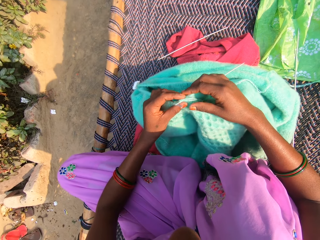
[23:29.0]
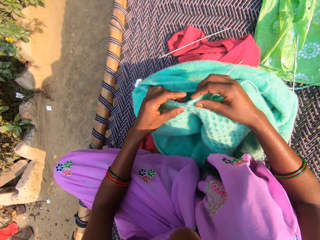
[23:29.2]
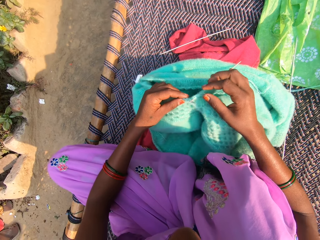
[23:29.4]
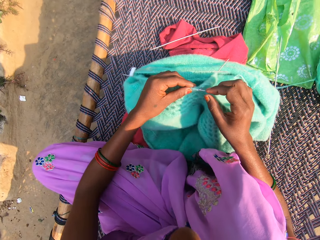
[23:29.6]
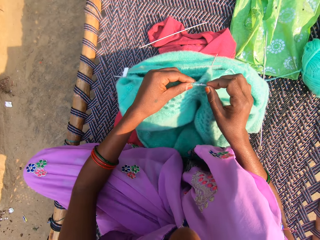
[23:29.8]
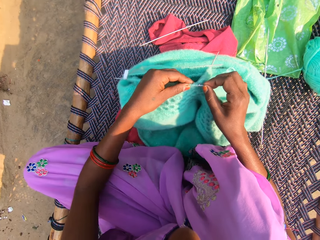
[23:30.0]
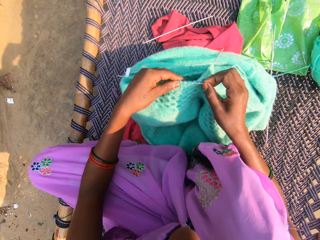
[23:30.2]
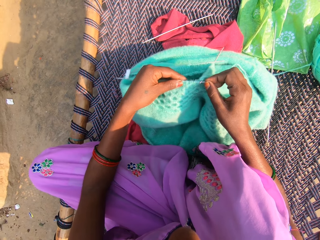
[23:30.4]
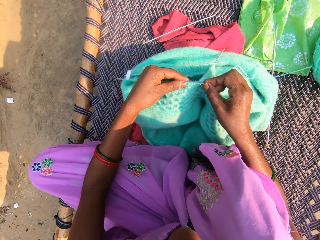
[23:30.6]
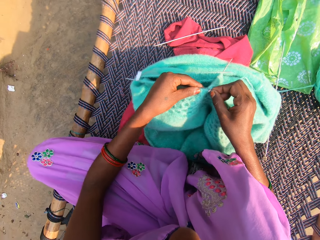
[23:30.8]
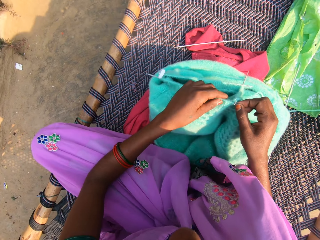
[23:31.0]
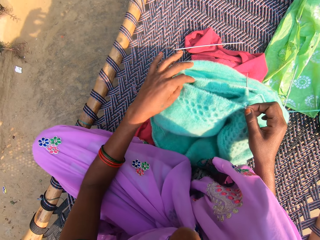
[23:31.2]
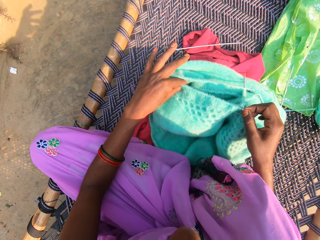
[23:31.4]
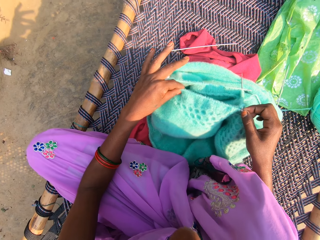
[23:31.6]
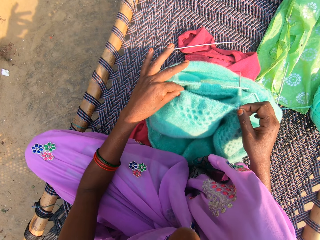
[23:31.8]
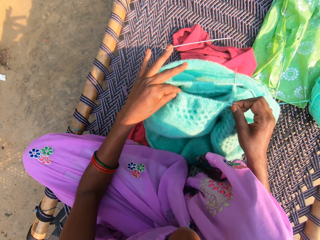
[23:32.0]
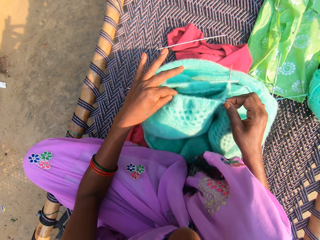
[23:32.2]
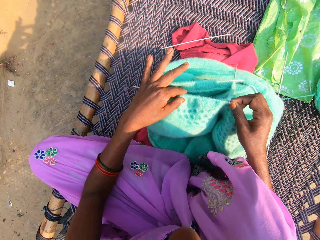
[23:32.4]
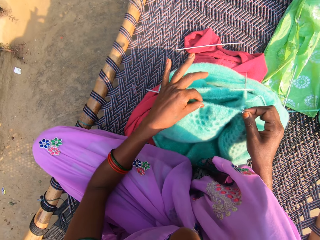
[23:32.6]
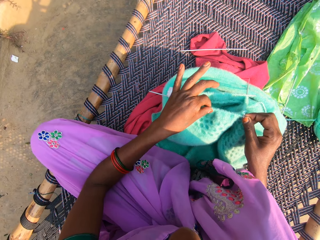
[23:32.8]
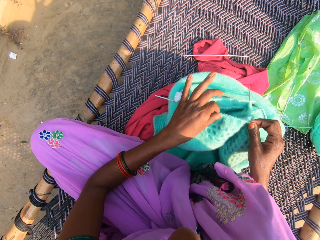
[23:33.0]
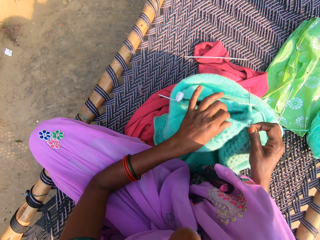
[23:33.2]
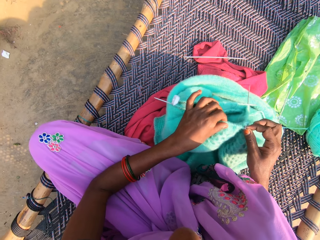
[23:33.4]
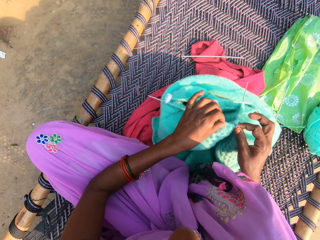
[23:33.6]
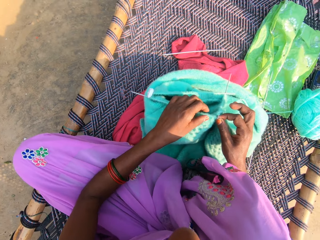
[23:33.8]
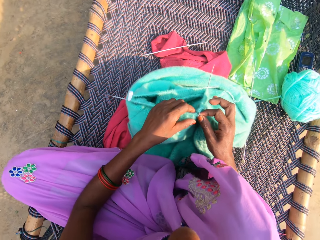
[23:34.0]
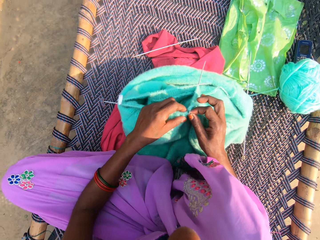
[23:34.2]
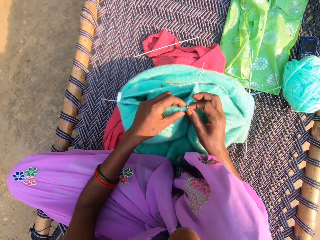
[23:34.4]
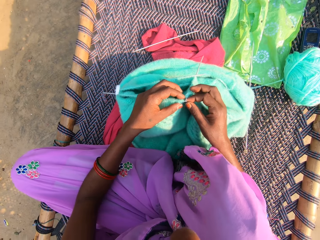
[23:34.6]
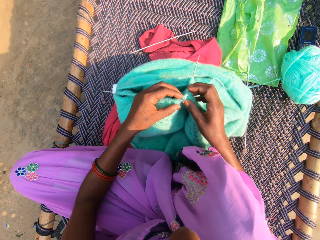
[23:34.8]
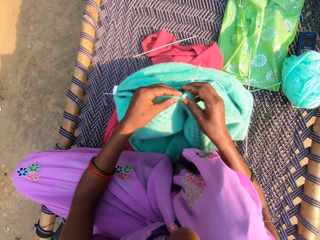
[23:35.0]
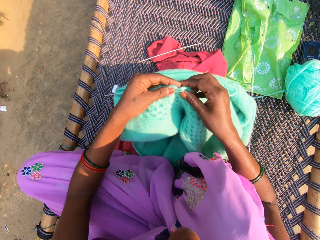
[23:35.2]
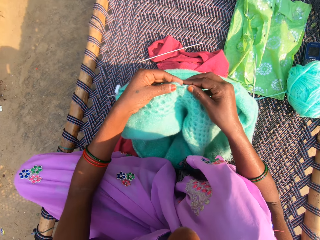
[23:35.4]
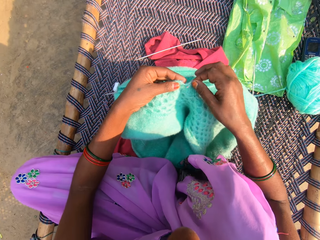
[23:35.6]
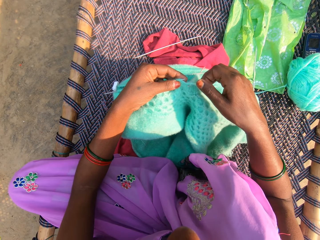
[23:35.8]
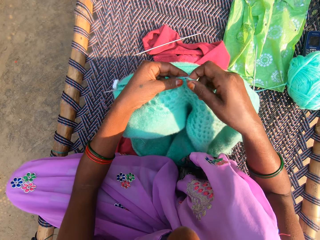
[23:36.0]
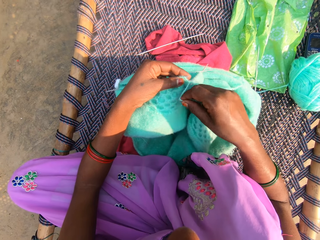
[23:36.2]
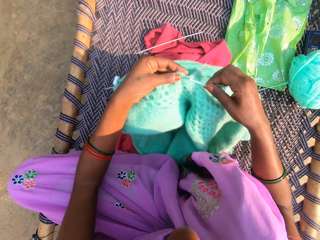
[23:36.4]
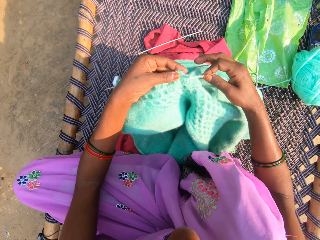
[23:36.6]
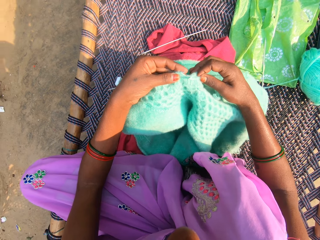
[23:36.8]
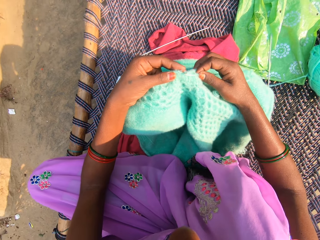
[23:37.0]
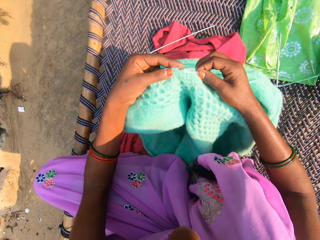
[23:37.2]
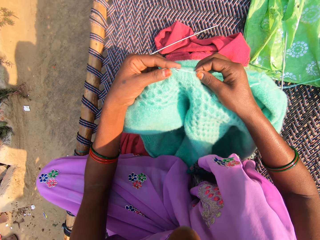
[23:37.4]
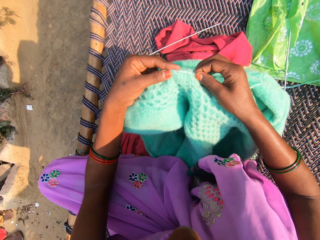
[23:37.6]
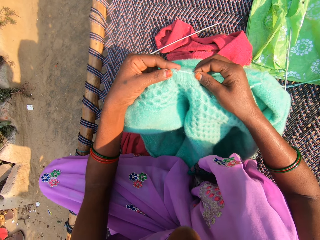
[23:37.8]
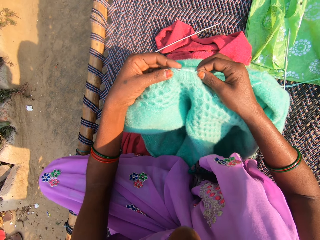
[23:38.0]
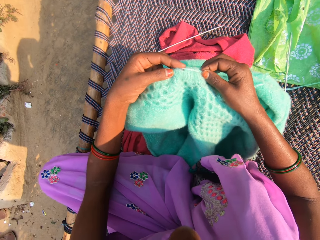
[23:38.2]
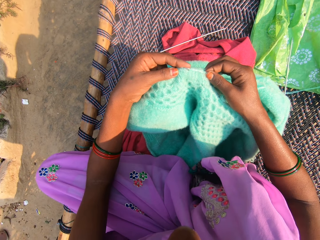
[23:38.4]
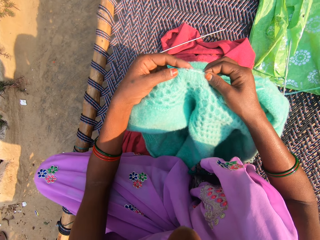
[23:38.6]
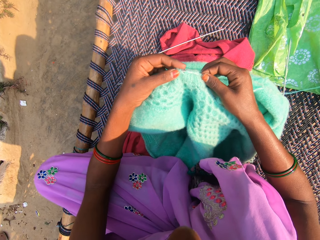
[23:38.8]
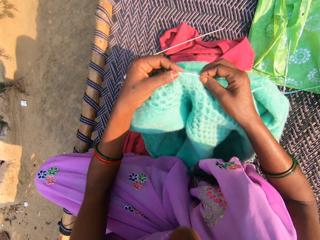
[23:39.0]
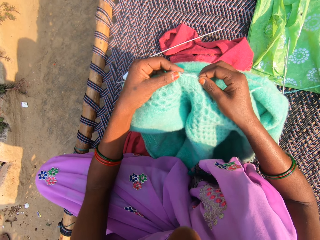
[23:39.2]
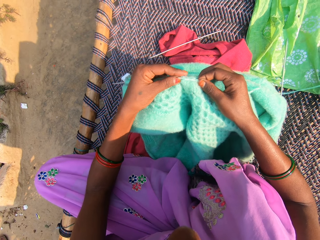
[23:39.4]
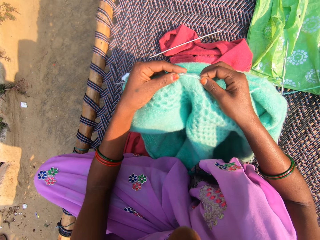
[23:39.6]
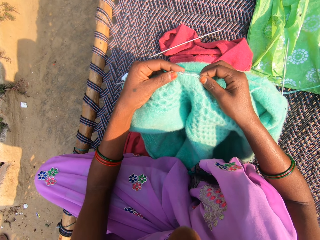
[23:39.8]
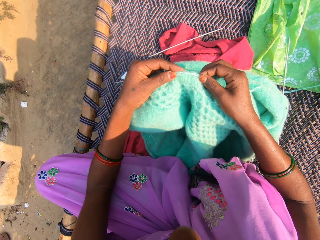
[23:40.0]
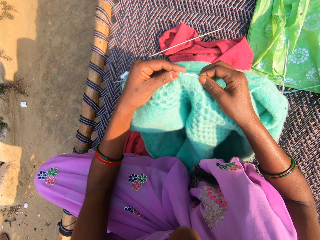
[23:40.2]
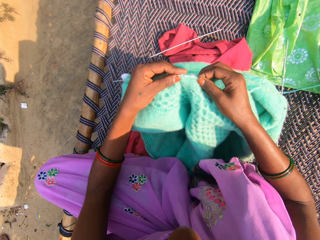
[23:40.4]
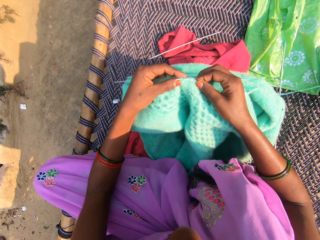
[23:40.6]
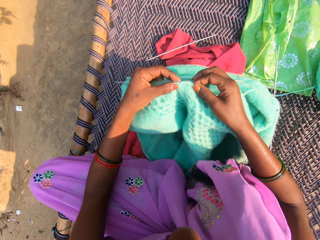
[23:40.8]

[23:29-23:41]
The camera wearer knits the fabric with the knitting needle.

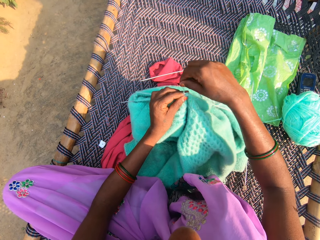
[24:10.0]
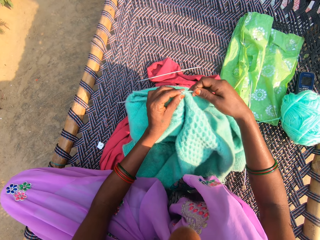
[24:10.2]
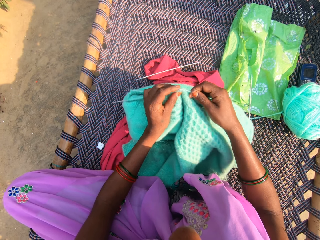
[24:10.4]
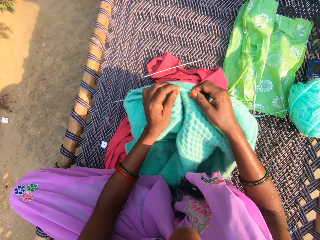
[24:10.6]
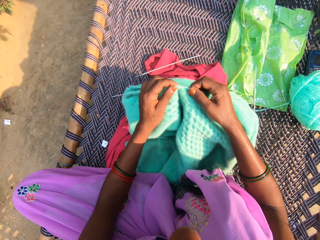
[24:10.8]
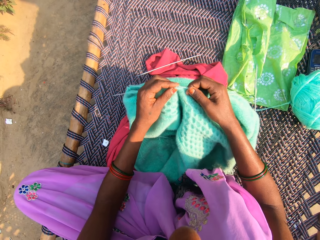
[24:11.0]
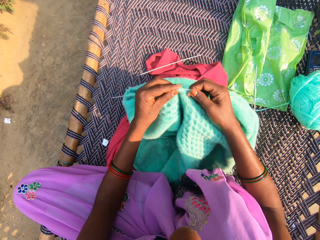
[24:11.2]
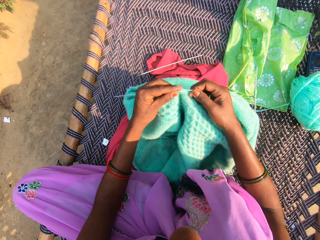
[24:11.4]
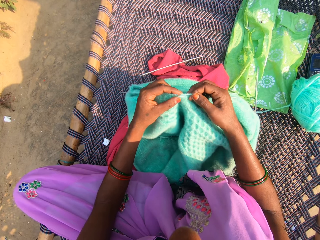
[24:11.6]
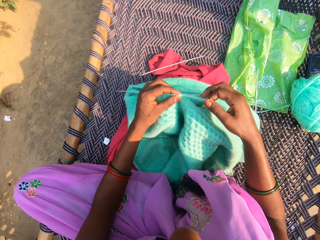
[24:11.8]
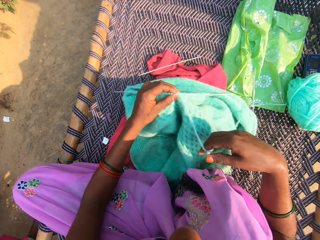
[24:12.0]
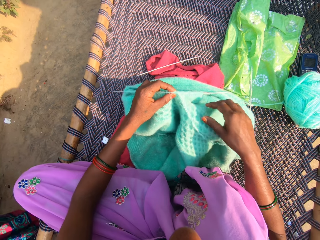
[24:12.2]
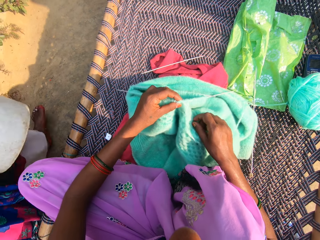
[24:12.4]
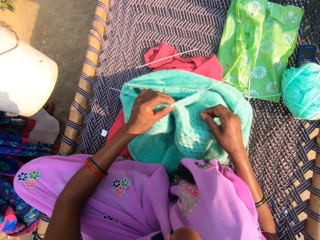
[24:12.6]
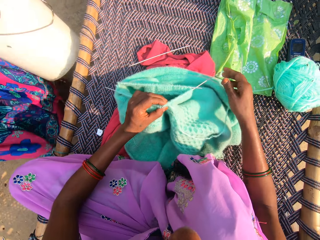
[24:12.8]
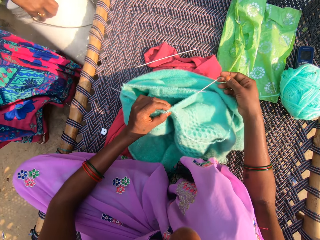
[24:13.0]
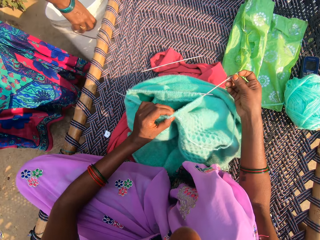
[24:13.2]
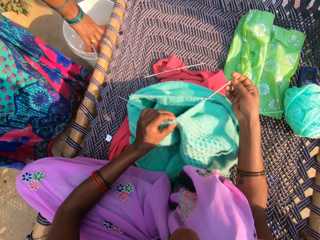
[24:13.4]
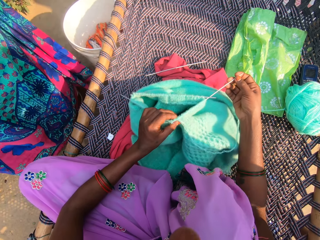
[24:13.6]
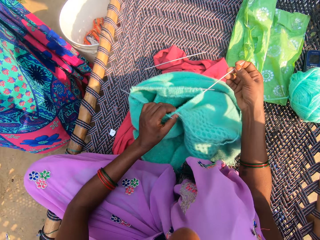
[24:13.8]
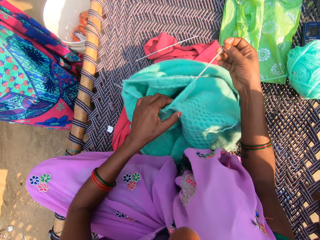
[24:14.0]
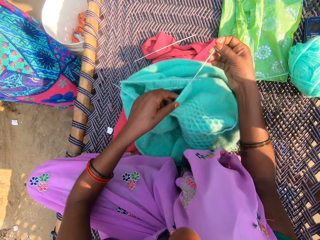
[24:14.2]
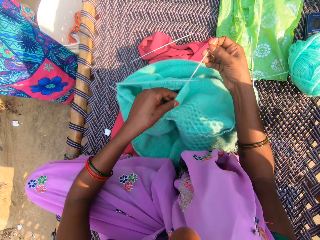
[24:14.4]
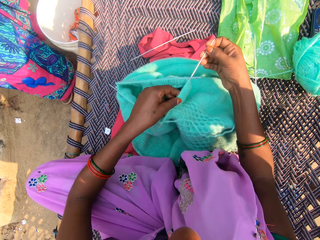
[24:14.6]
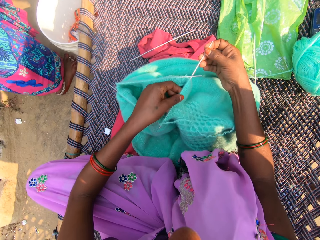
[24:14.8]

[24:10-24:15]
A woman moves towards the camera wearer with a bucket in her hands. A boy moves closer to the camera wearer. The woman drops the bucket on the floor with her hands.

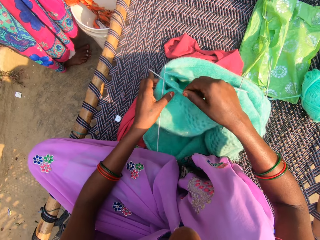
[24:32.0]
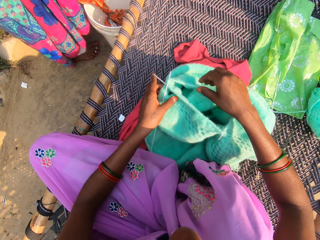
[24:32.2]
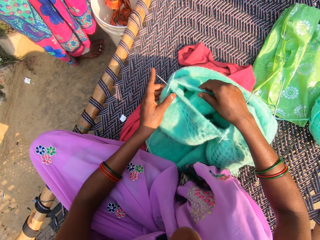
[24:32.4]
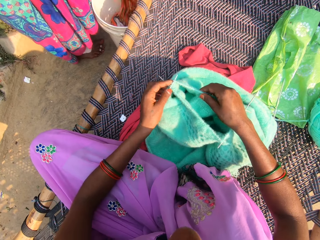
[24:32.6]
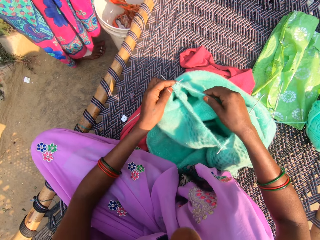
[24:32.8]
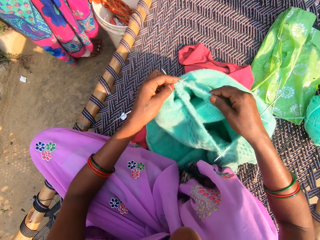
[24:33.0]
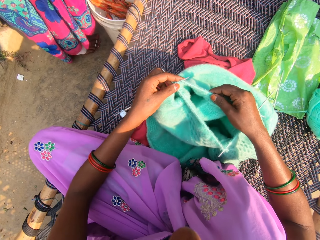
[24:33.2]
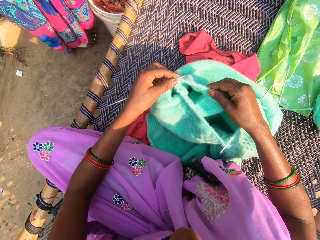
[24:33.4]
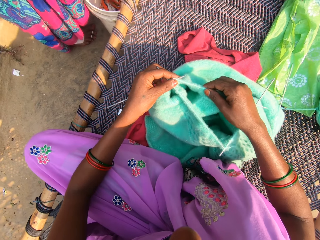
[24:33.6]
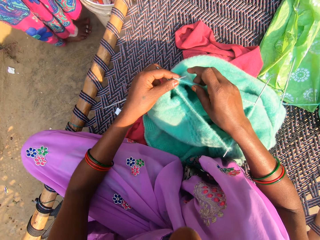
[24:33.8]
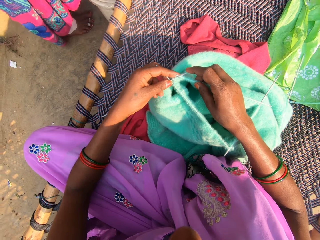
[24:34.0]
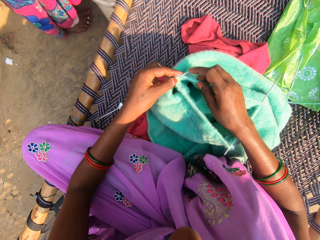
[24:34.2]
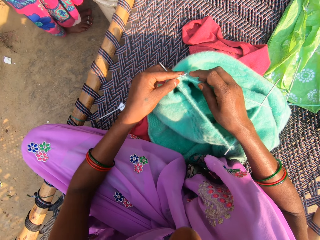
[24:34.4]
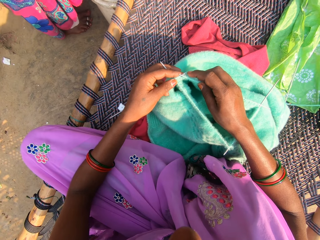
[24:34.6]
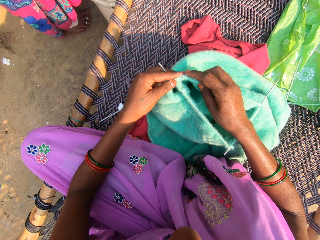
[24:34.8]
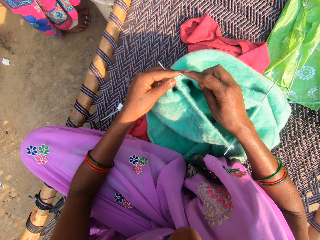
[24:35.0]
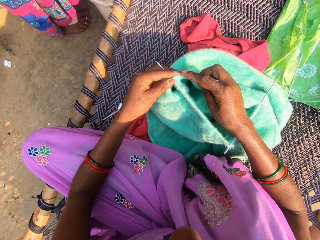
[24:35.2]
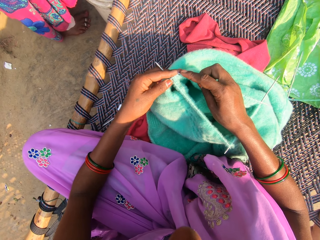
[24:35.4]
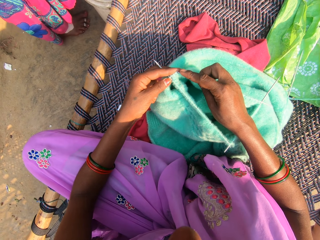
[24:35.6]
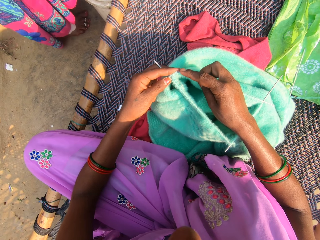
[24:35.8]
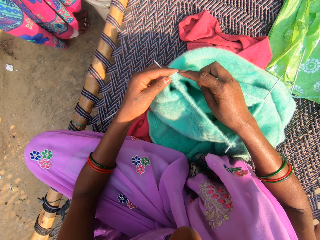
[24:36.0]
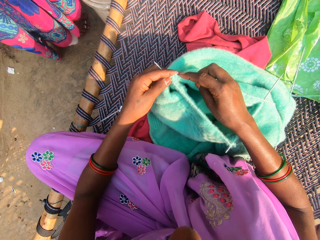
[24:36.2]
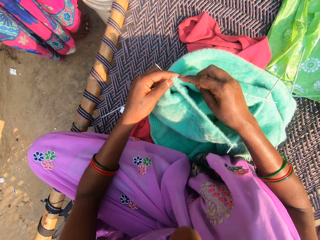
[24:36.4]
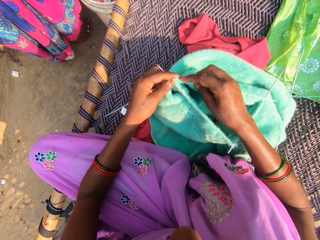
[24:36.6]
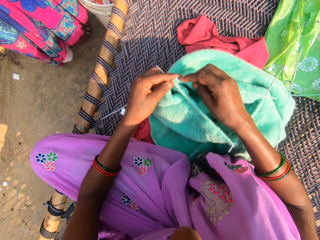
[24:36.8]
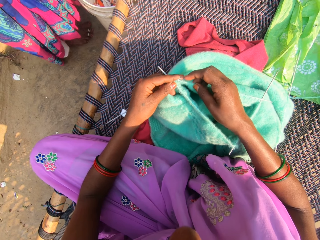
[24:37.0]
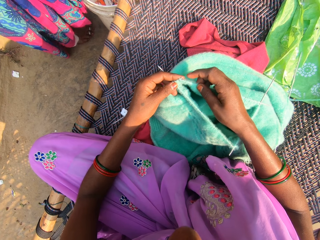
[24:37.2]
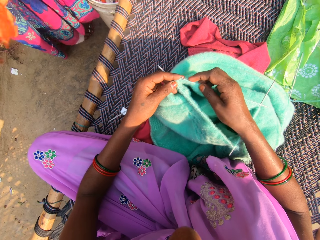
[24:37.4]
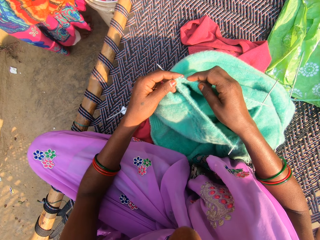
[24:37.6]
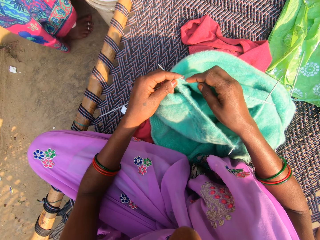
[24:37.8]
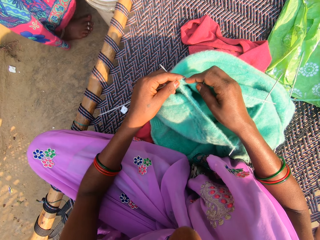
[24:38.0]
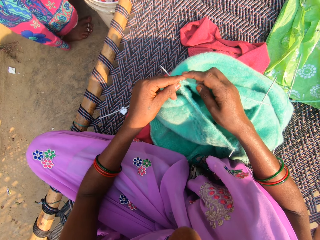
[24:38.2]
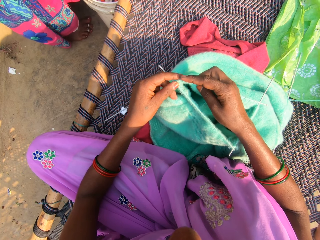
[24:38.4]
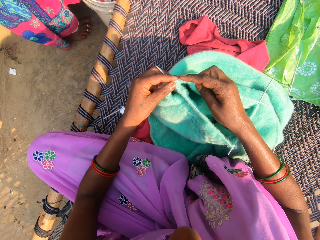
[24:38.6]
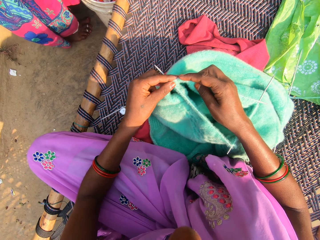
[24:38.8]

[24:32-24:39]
The camera wearer adjusts the fabric with her hands. She knits the yarn with the knitting pins in her hands. The woman flips the cloth towards the right.
